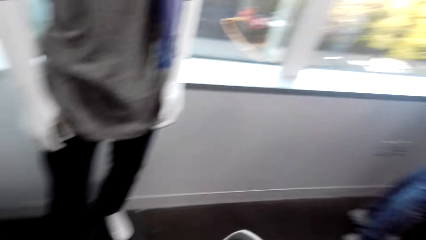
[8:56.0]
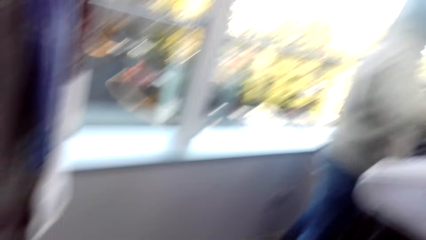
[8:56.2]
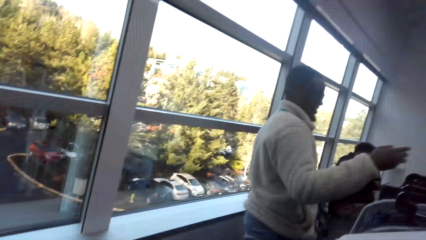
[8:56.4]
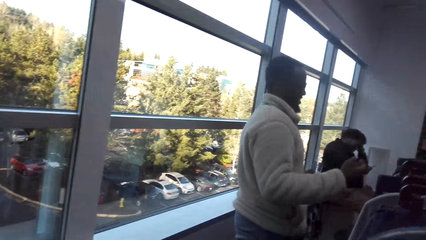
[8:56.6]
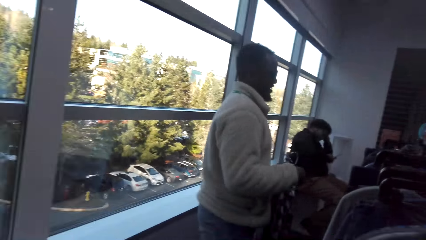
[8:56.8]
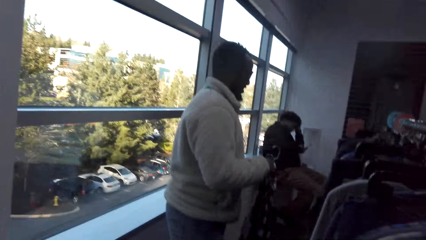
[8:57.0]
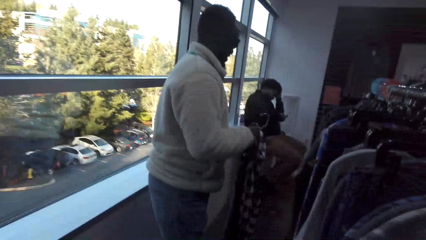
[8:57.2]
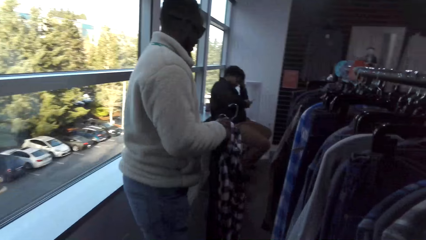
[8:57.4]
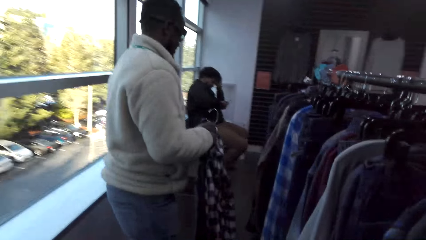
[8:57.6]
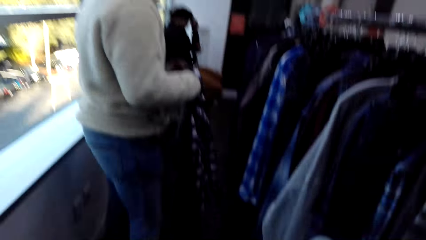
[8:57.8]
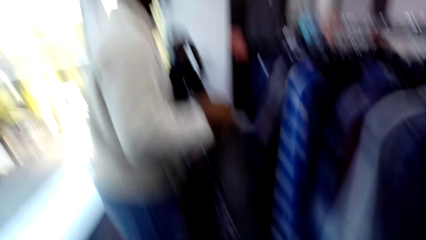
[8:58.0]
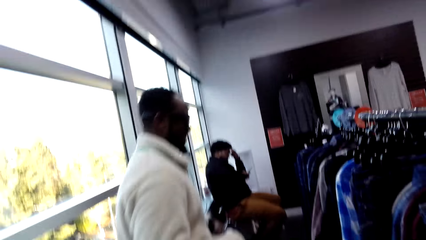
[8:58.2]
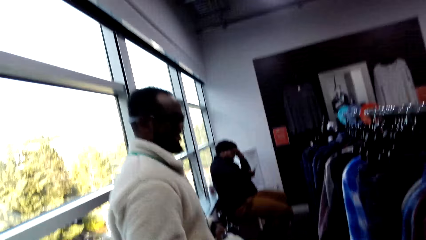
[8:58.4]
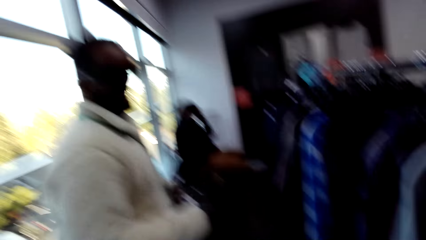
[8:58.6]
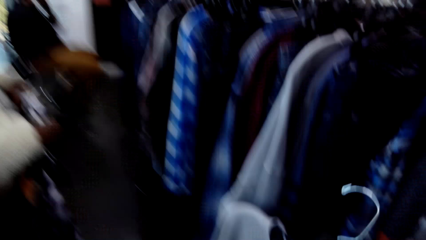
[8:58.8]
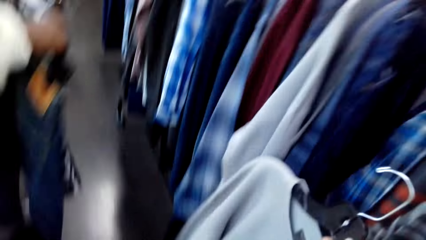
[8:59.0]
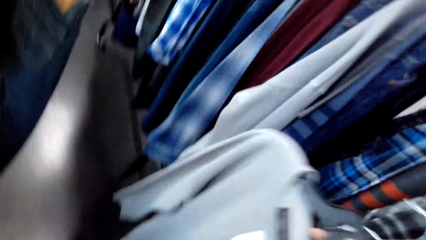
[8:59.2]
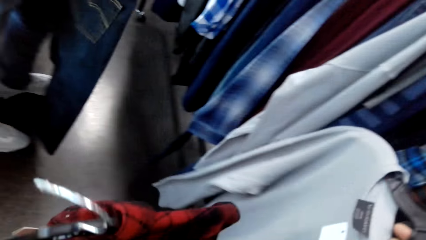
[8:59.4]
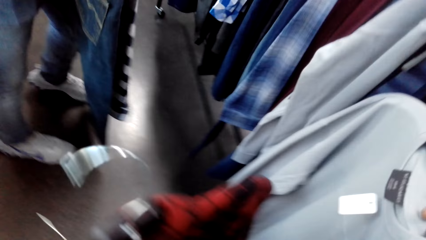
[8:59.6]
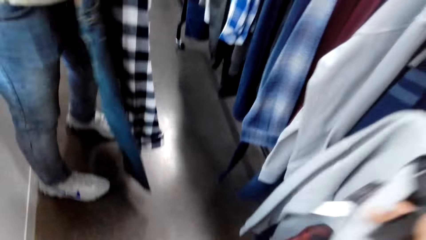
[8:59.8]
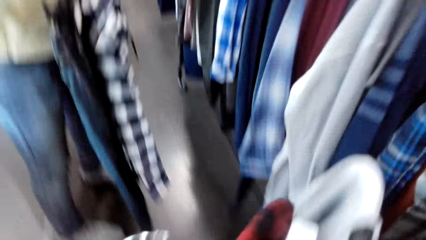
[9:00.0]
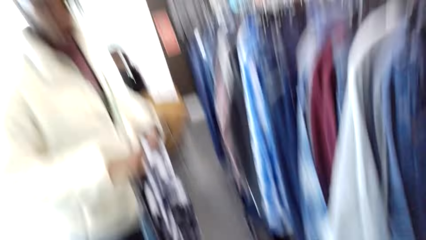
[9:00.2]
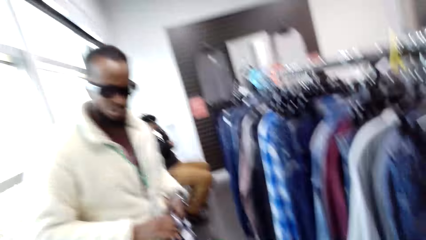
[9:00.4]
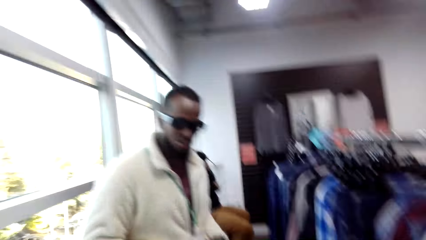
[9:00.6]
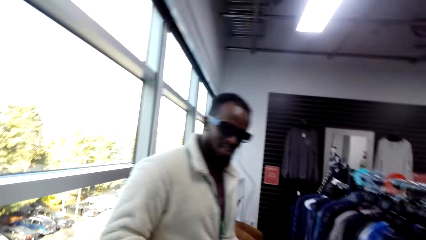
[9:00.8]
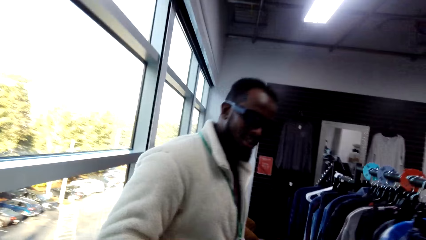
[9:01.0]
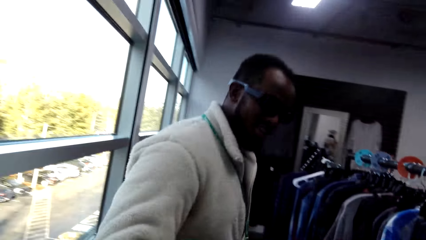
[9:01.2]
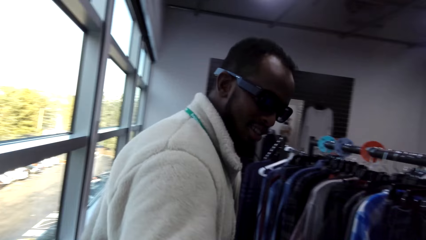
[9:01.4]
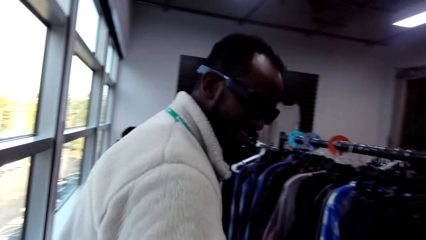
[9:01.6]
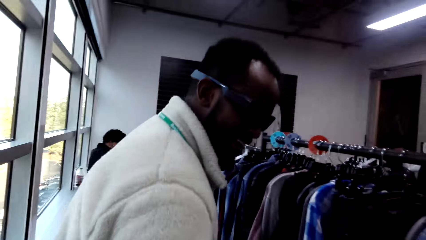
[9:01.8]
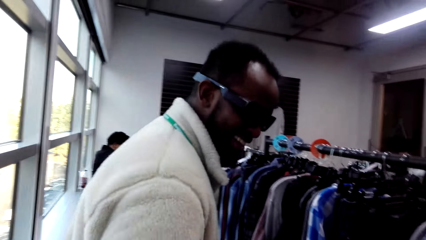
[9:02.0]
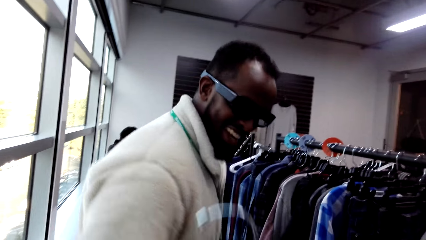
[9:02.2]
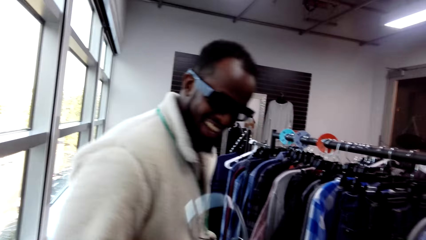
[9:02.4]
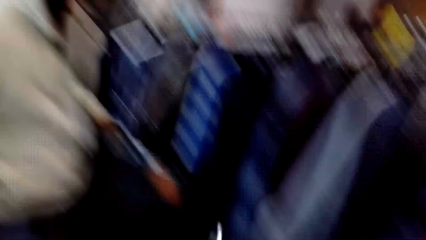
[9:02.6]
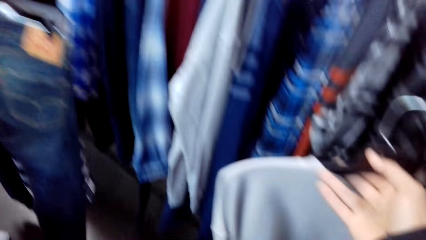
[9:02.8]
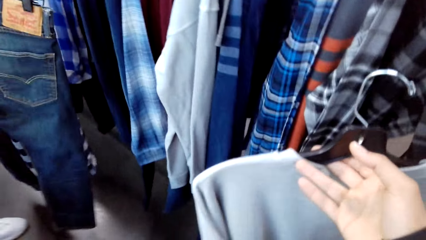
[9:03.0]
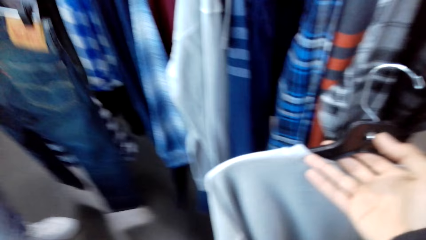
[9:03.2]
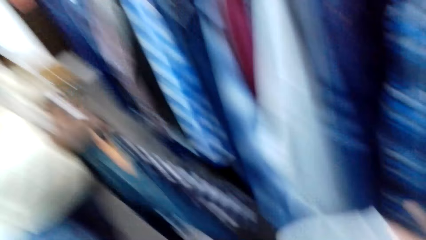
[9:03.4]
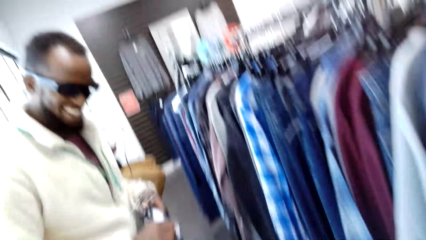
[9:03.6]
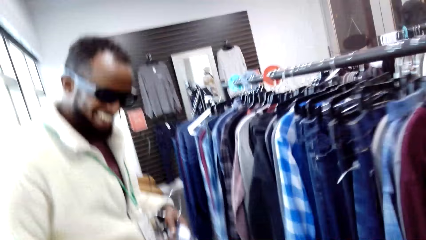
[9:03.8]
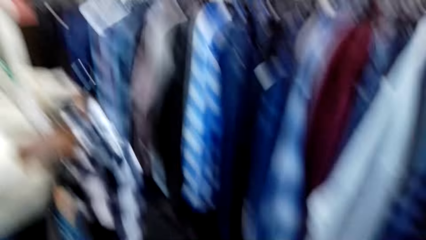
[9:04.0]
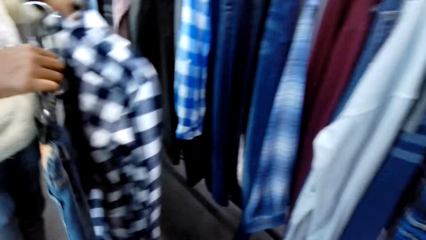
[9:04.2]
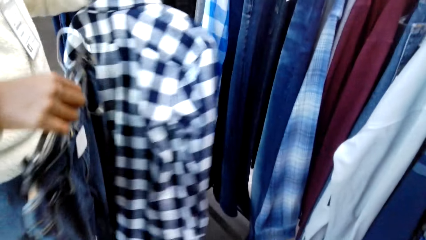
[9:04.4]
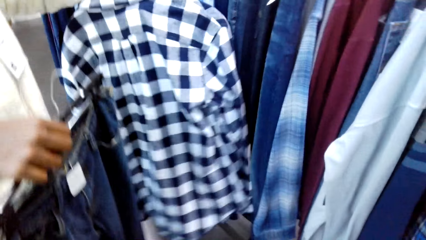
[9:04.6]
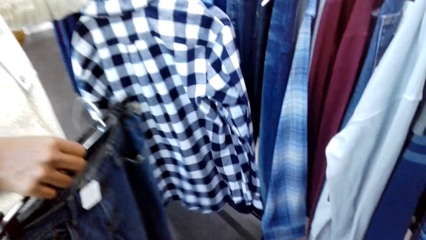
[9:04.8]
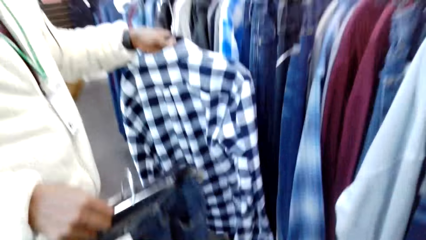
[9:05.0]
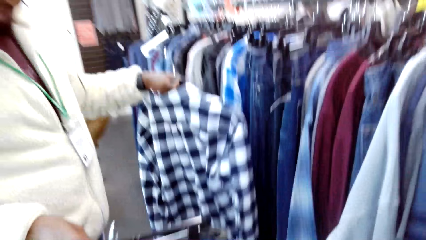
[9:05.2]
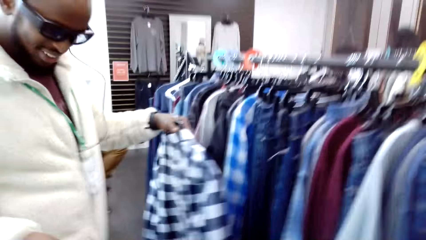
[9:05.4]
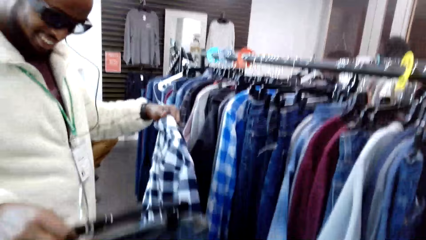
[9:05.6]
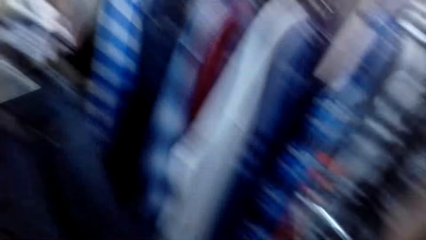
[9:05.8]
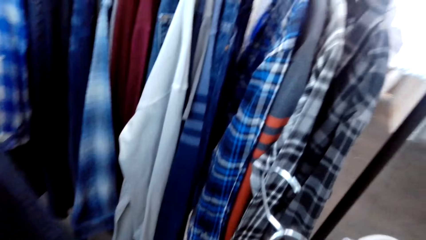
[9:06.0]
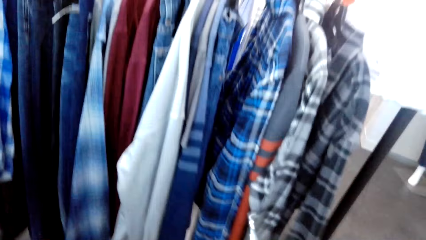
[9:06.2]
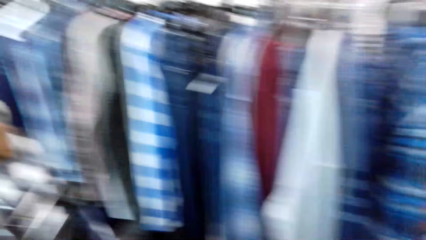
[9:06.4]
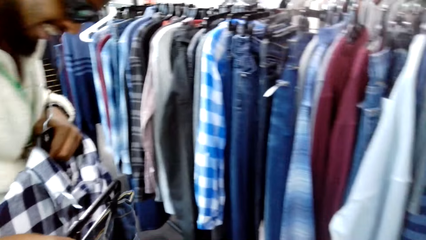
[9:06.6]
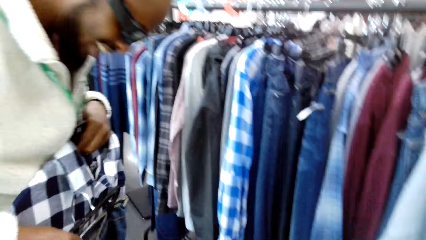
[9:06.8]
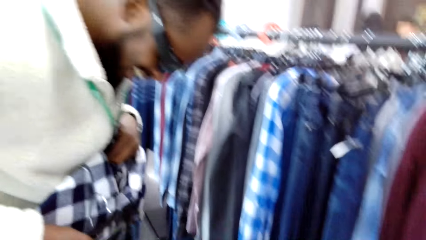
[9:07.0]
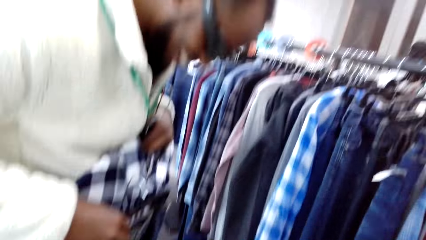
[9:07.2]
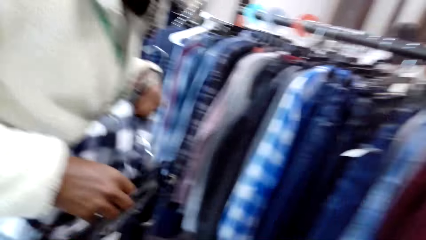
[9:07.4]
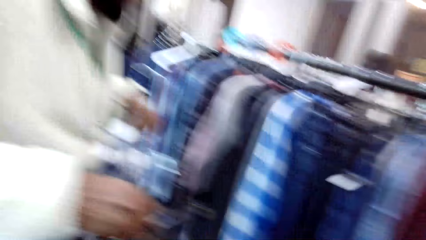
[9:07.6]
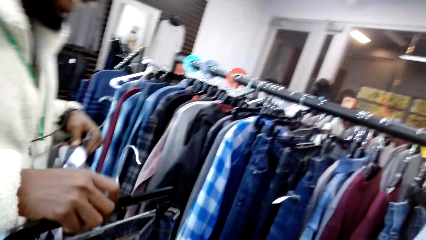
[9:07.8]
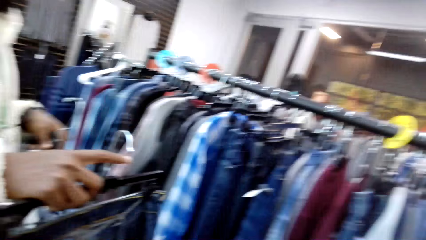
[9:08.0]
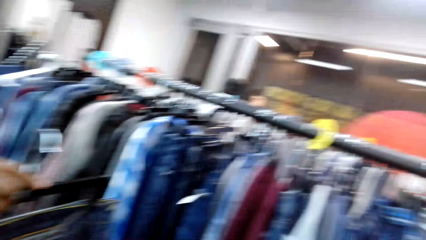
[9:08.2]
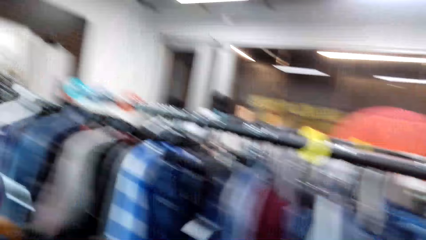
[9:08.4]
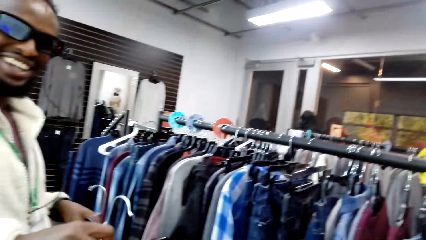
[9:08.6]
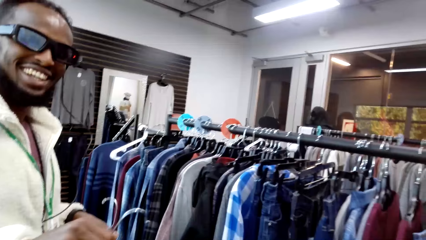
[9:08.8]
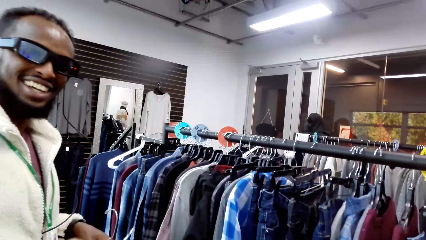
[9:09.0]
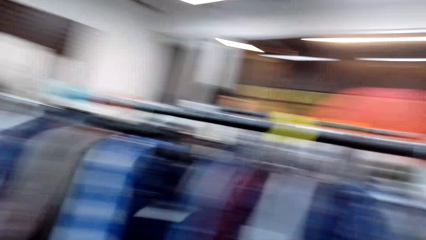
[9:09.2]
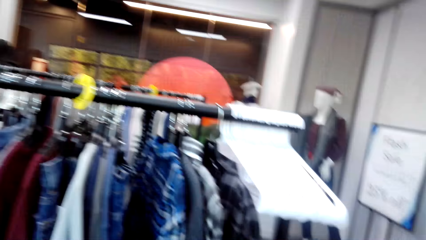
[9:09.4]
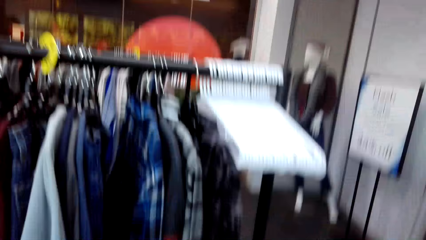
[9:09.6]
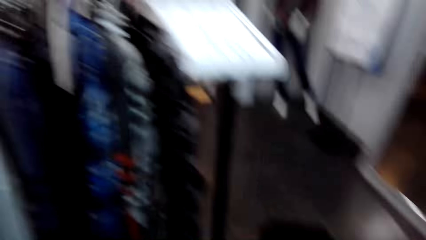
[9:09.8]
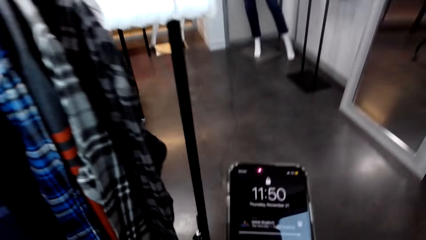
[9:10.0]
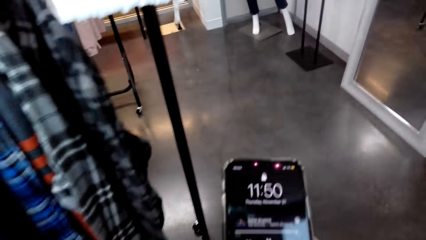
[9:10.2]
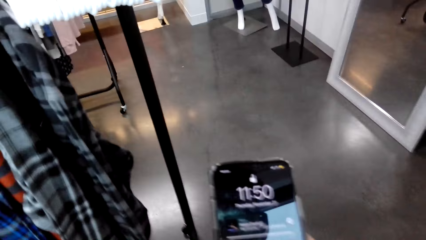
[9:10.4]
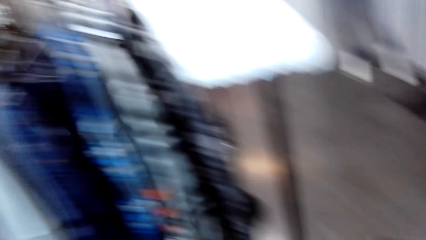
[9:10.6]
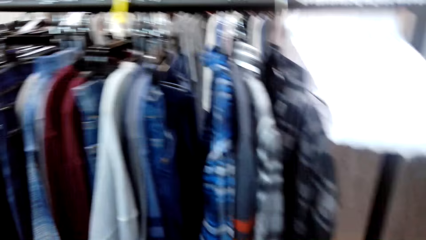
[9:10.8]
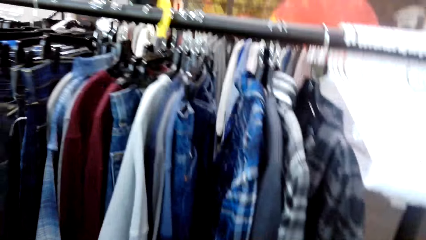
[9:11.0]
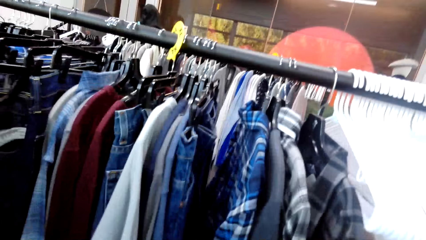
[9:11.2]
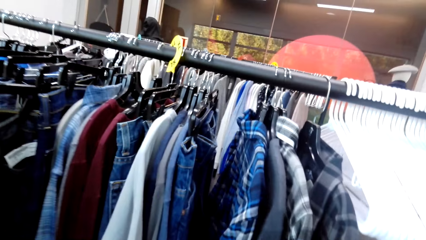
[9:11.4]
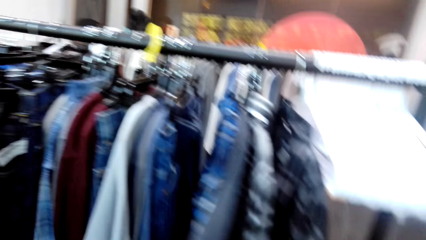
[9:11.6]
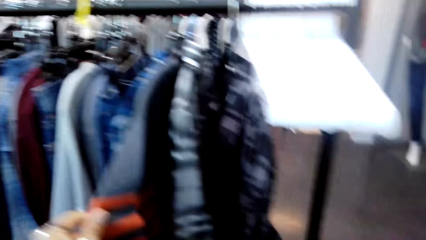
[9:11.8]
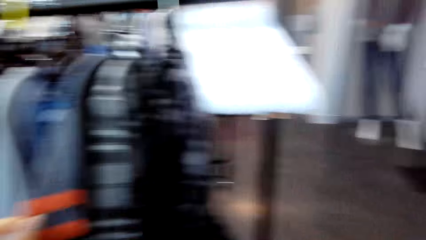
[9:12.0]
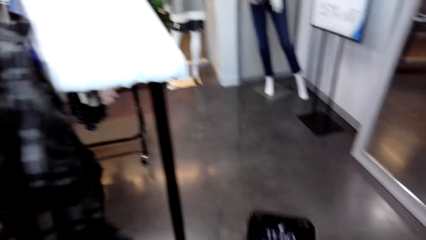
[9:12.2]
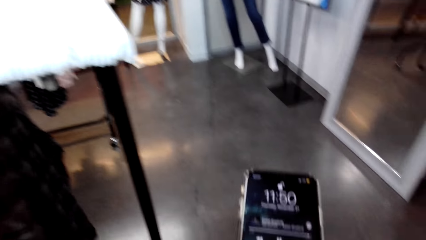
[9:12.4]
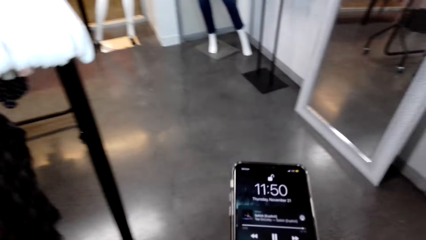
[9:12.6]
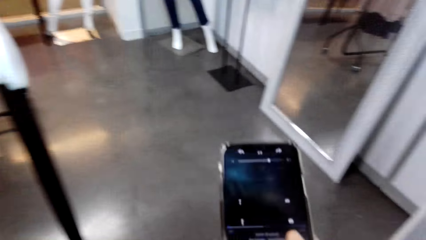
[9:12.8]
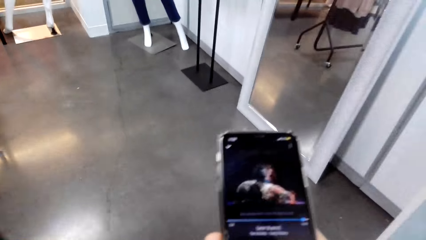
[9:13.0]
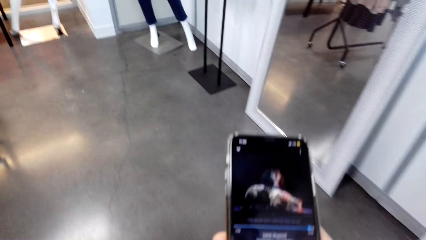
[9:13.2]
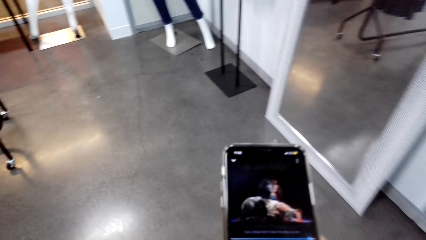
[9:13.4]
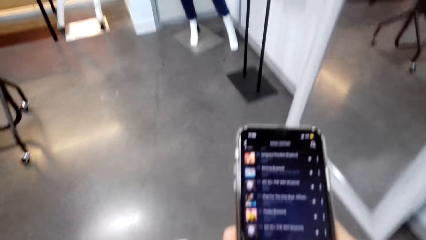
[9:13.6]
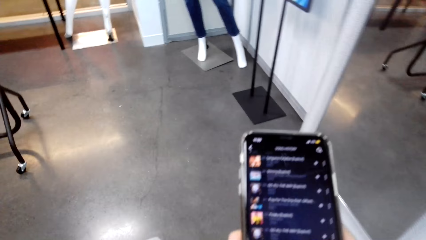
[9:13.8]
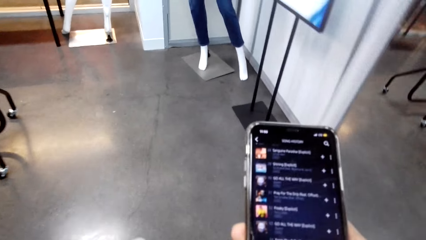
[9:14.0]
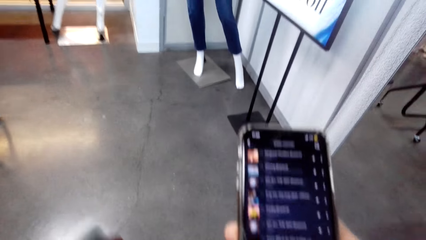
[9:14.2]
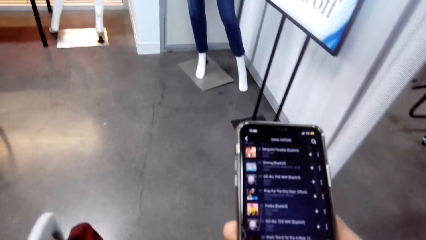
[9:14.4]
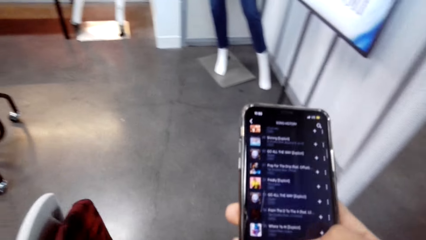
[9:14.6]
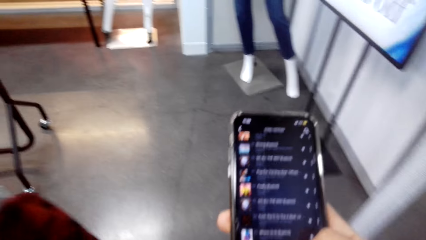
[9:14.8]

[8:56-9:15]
A person holds a cloth, walks around, and holds the cloth. The camera wearer scrolls the phone. He holds cloths on the rack, walks around, and operates the phone. He scrolls through his phone.
